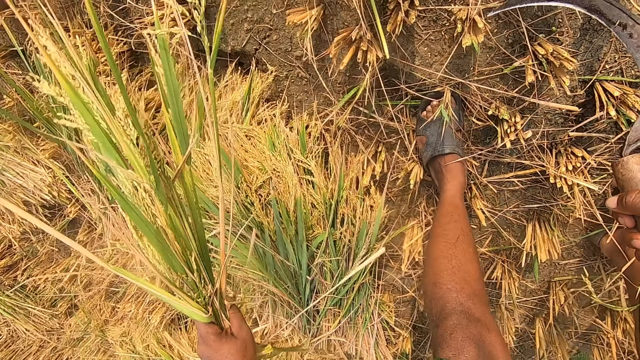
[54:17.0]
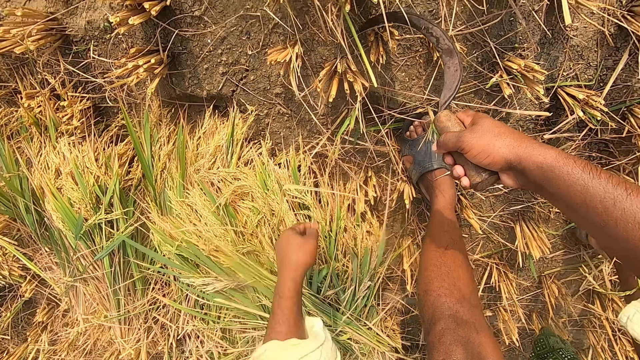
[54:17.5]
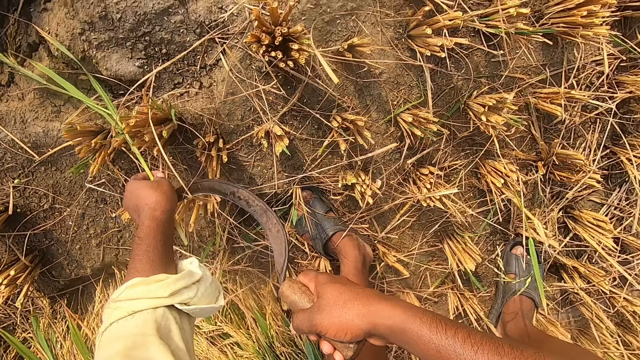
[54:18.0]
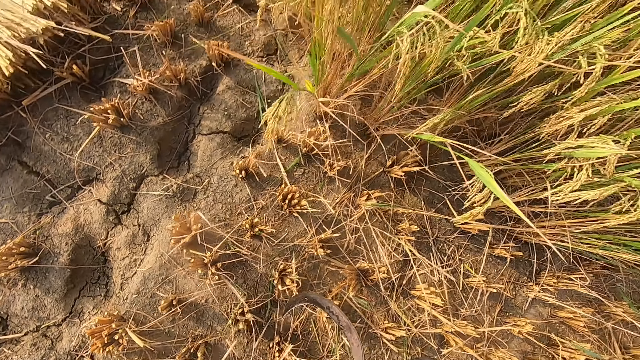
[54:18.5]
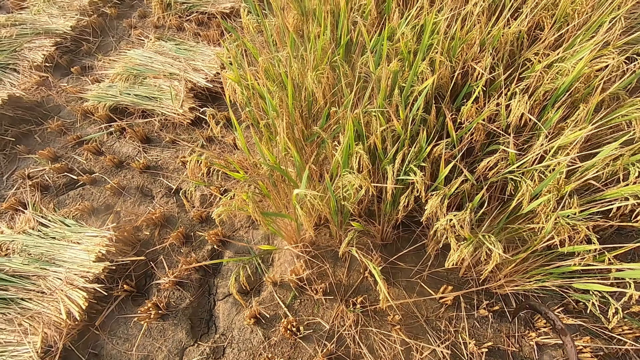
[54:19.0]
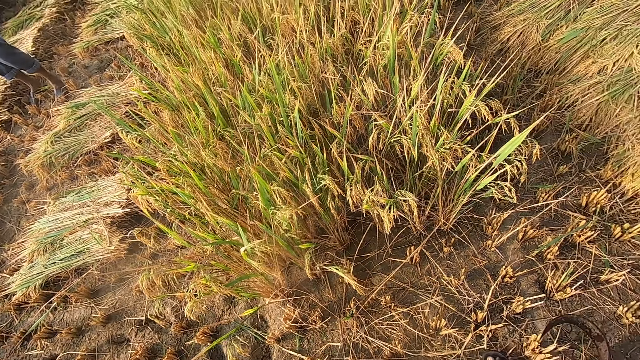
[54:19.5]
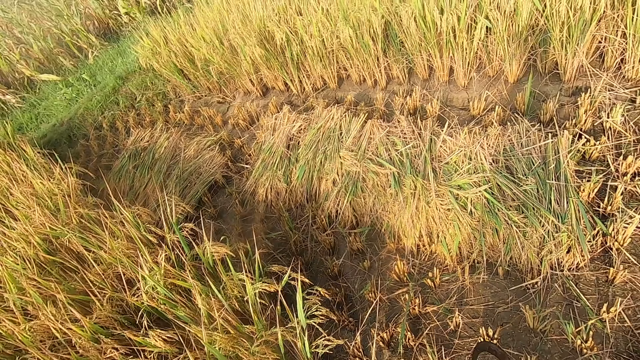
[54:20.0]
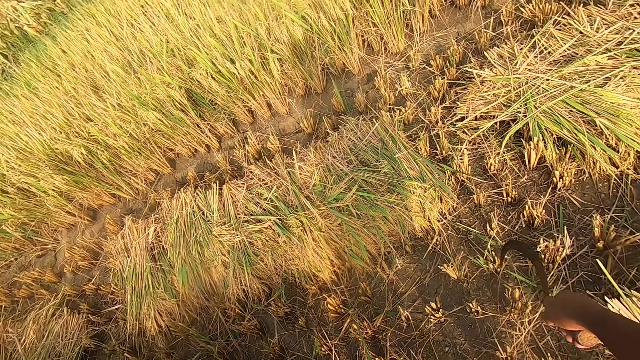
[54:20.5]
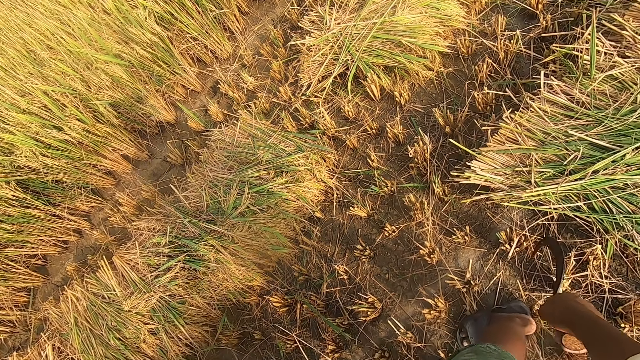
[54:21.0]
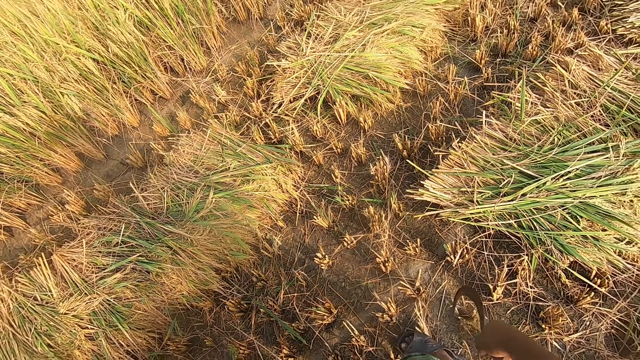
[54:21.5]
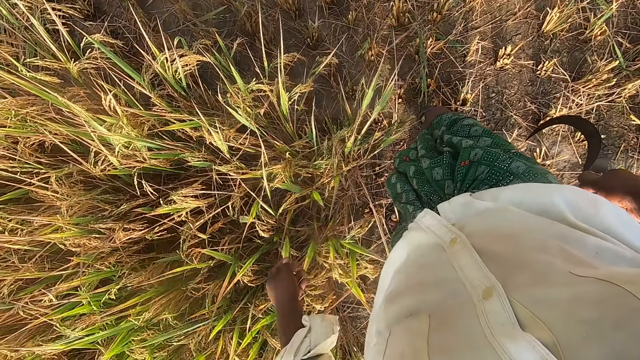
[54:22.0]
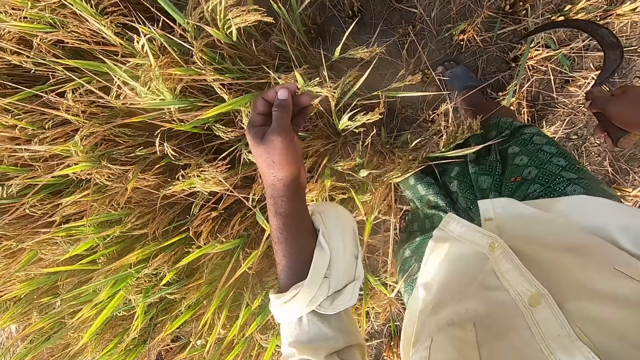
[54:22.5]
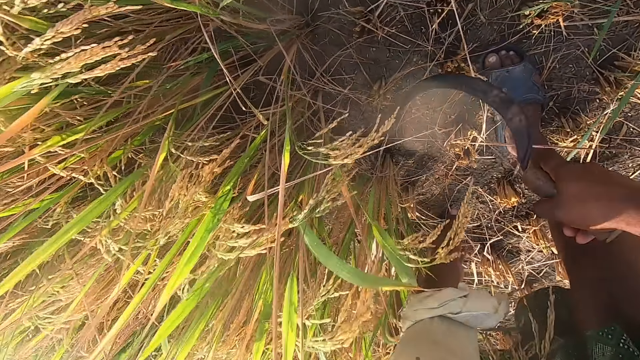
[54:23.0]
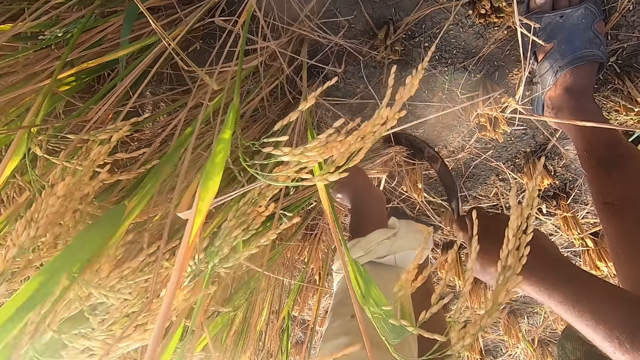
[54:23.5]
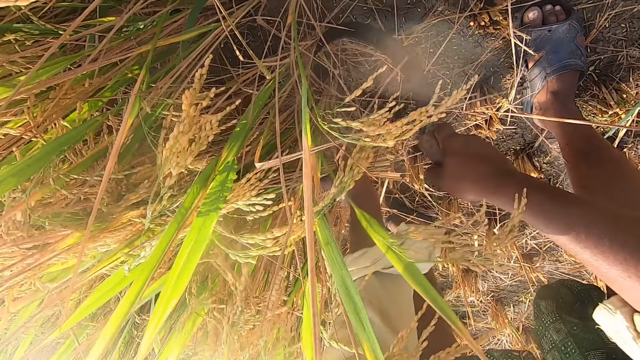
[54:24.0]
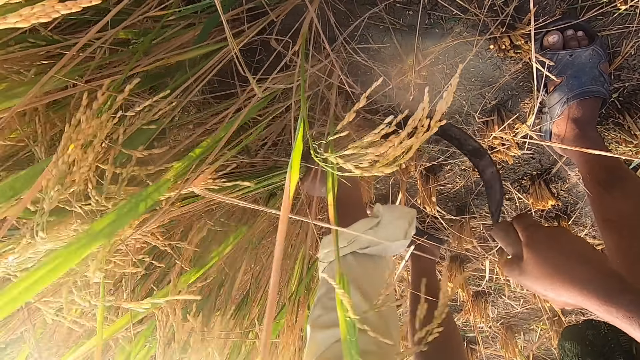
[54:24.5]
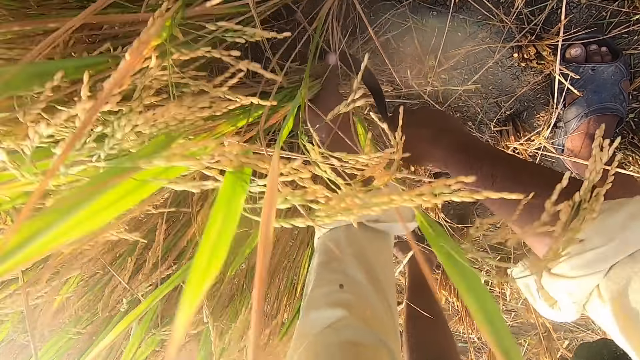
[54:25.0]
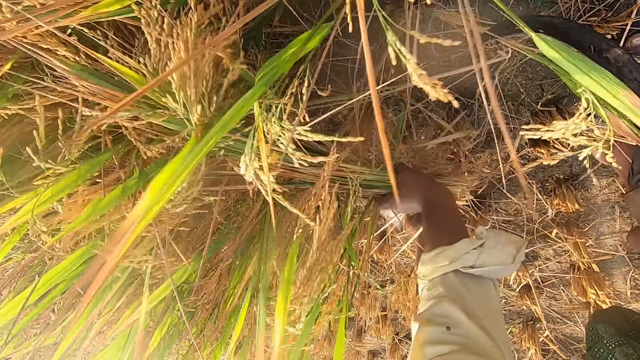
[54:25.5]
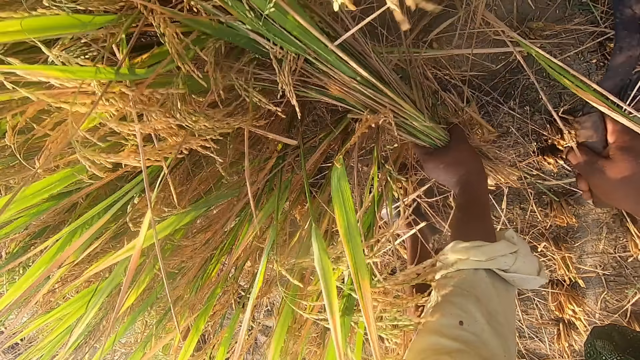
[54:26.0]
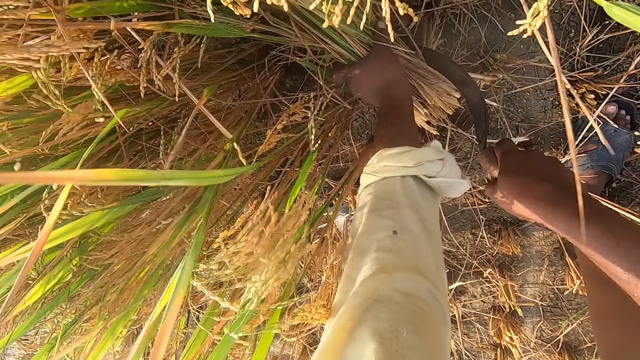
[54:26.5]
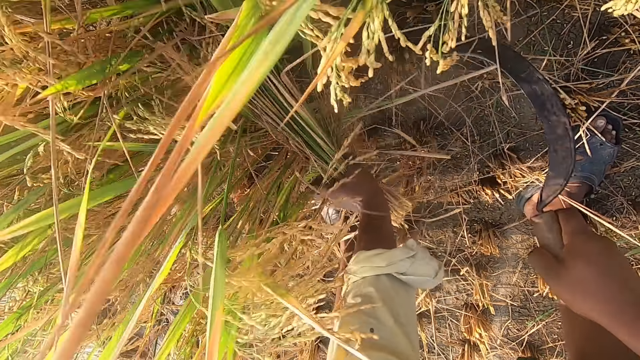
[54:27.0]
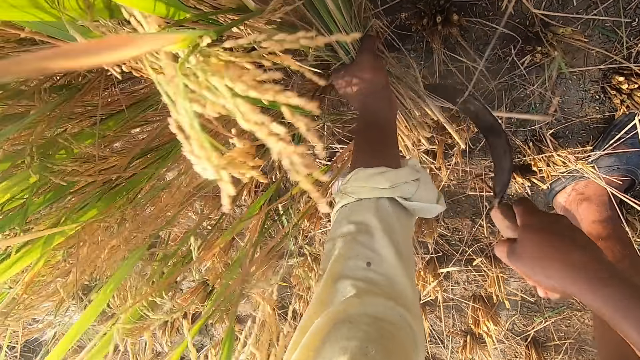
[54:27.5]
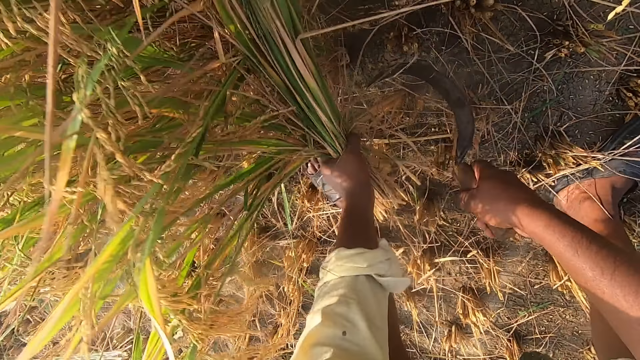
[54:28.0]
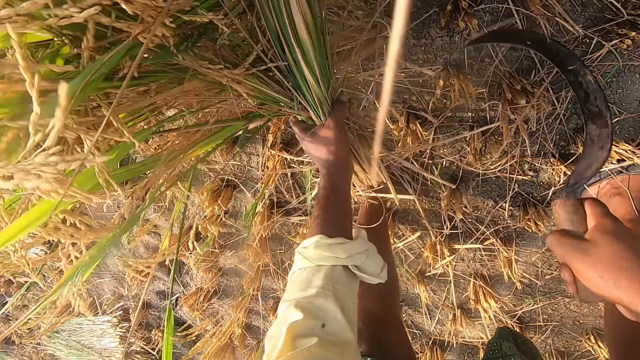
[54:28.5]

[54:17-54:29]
The camera wearer puts the wheat plants down on the ground. They pick a wheat plant from the ground using the left hand. They stand up. They turn around. They look around the farm. They bend towards the wheat plants and cut the wheat plants using the sickle.

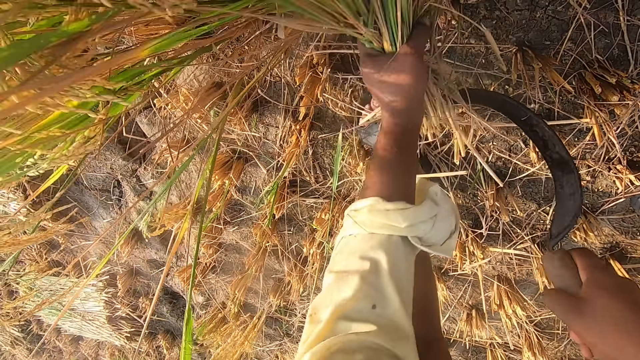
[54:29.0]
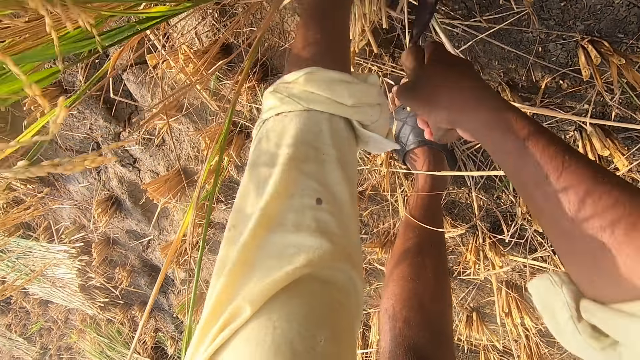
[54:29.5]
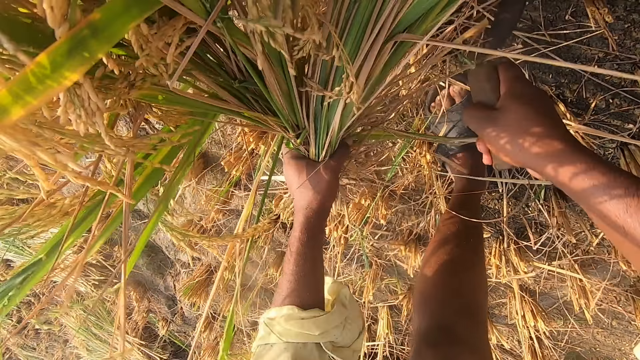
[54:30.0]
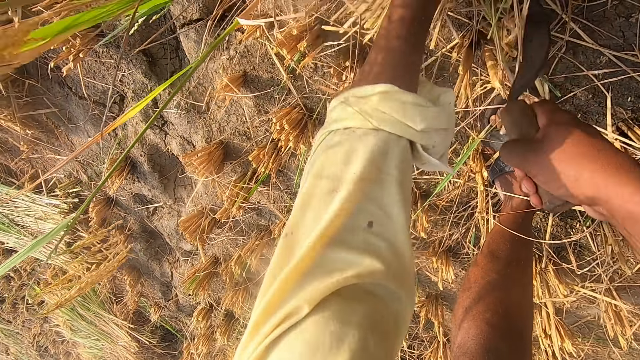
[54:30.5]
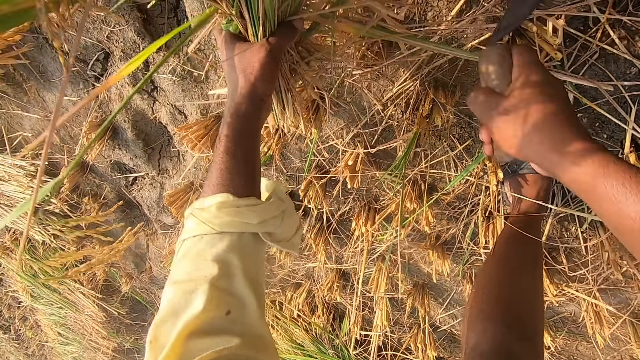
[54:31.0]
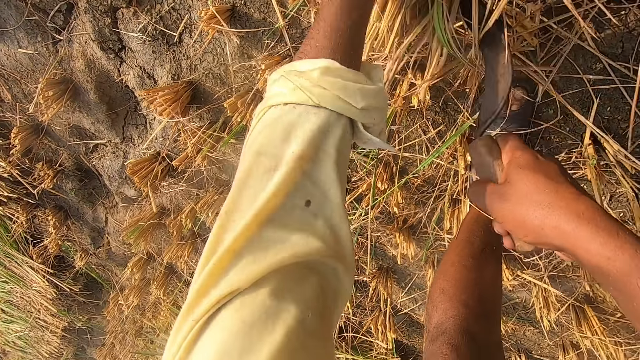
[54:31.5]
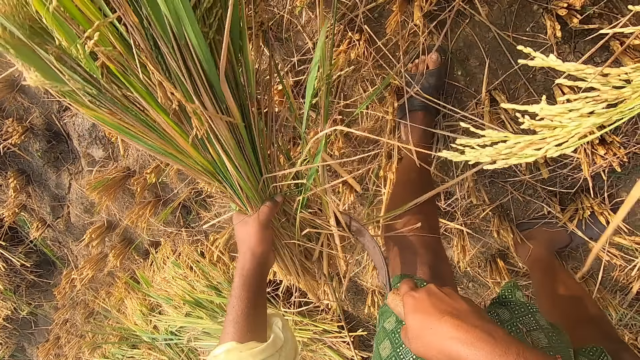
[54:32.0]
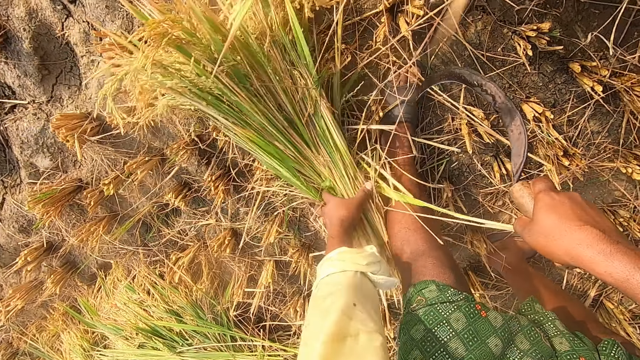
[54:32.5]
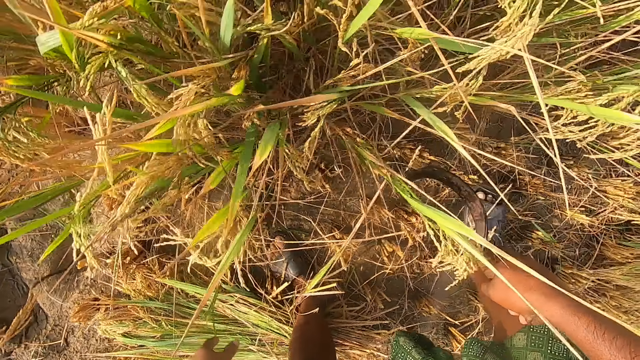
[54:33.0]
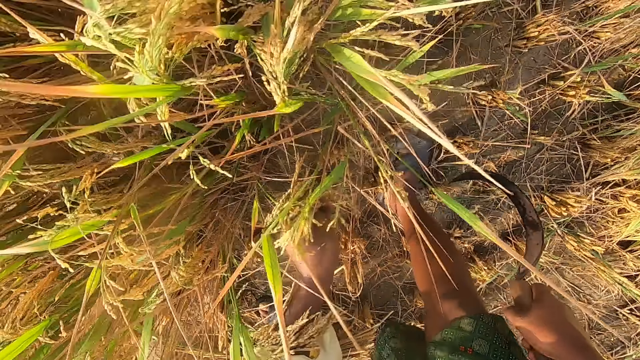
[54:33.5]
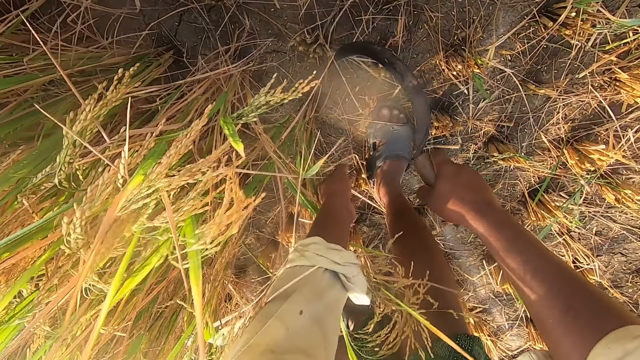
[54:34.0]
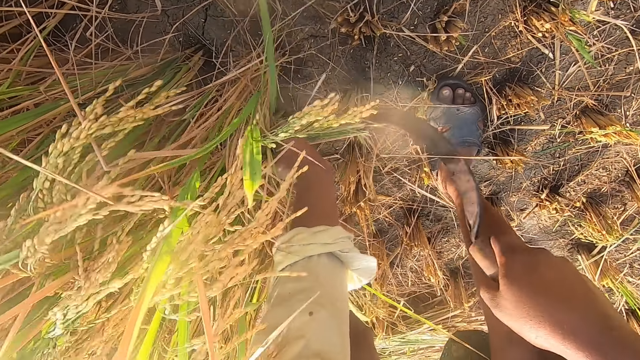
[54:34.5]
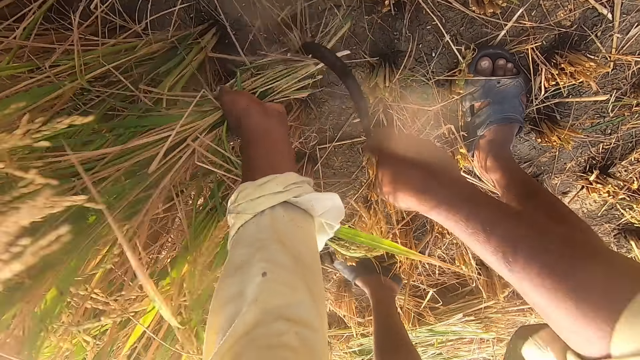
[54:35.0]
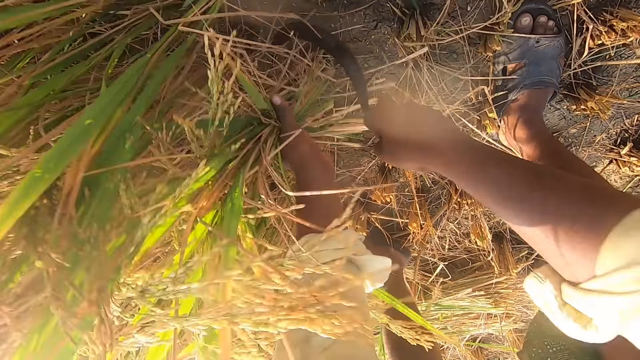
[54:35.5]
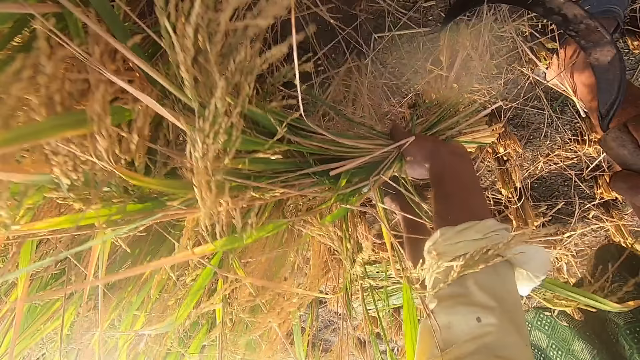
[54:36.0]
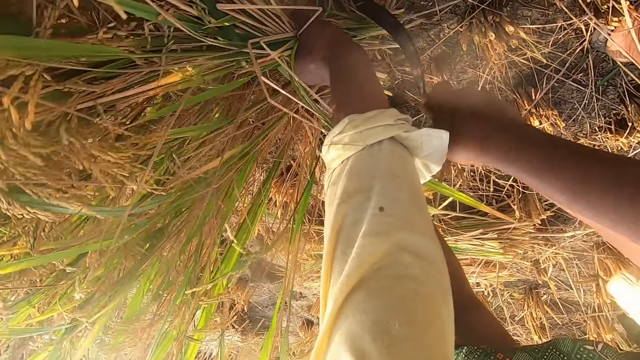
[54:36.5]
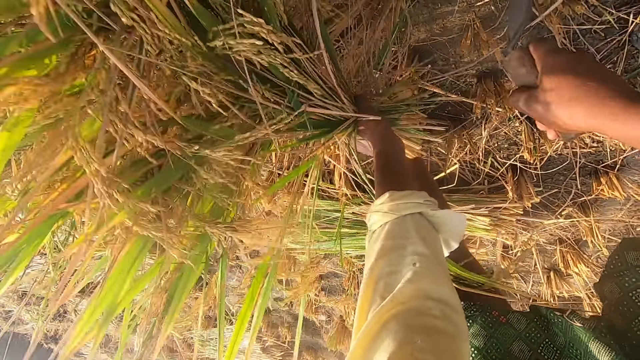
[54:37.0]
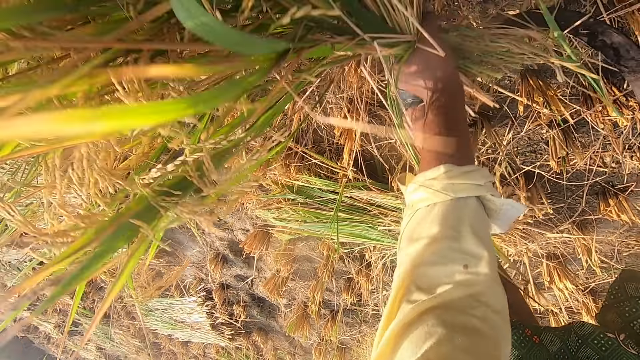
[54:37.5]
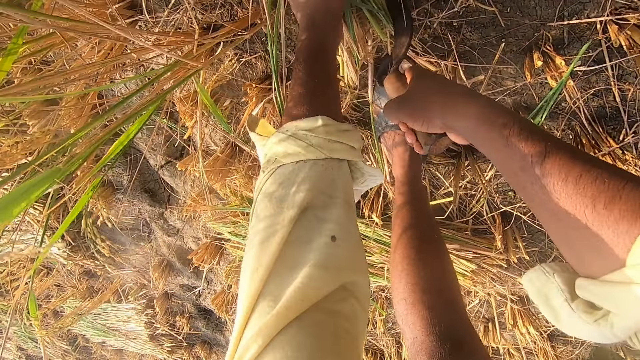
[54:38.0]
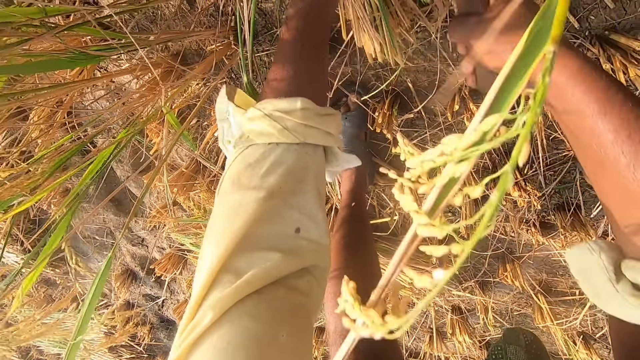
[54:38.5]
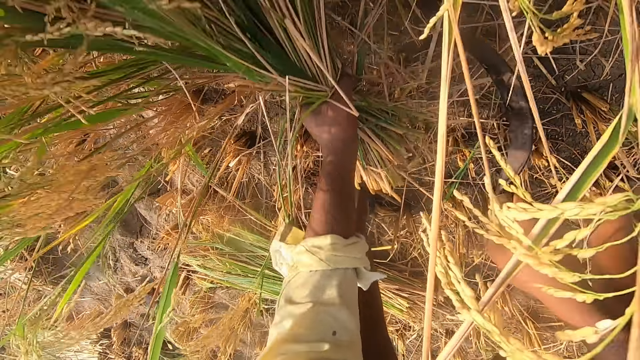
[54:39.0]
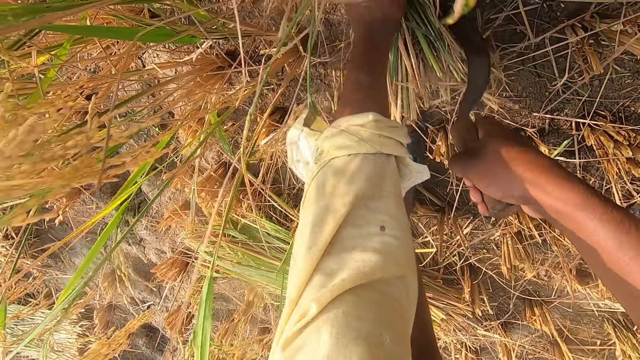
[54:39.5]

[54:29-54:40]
The camera wearer puts the wheat plants down on the ground. They cut the wheat plants using the sickle.
